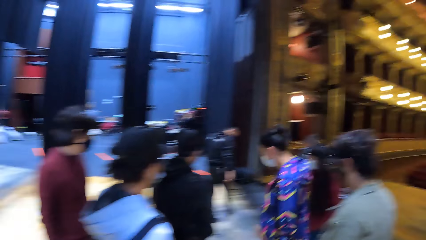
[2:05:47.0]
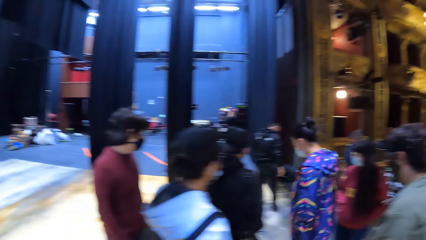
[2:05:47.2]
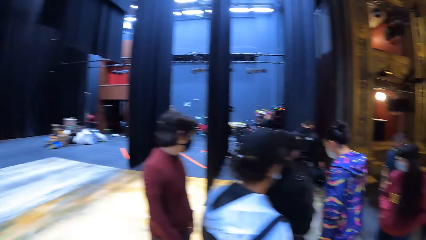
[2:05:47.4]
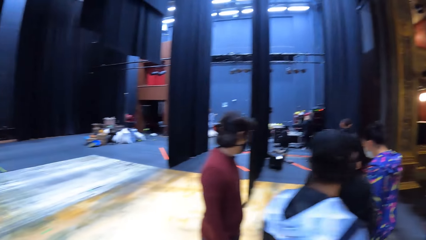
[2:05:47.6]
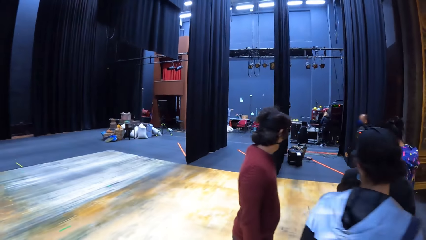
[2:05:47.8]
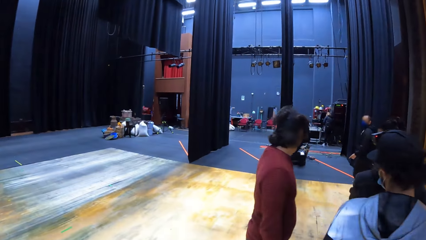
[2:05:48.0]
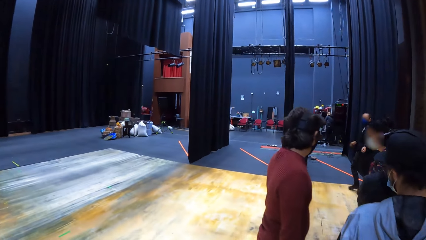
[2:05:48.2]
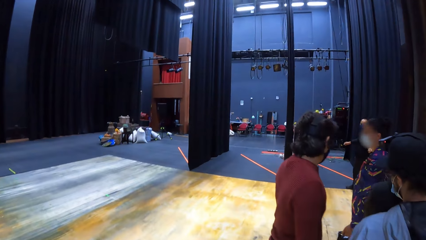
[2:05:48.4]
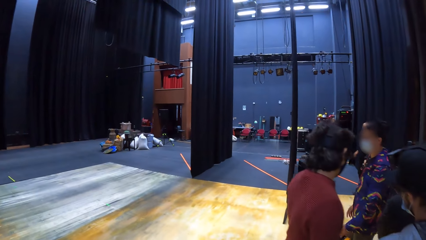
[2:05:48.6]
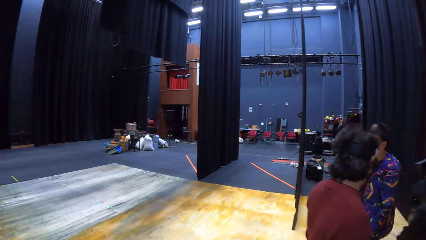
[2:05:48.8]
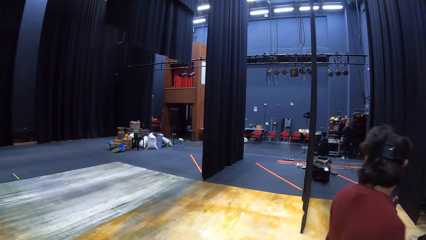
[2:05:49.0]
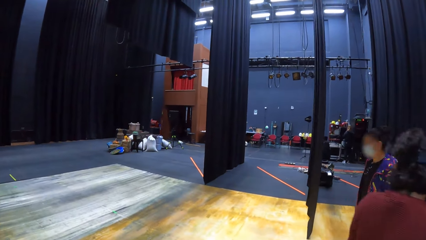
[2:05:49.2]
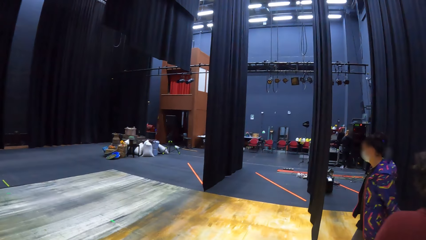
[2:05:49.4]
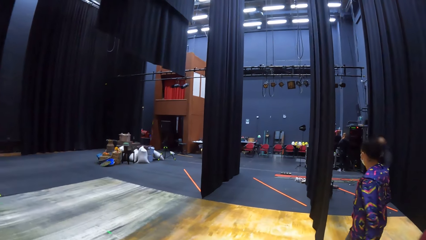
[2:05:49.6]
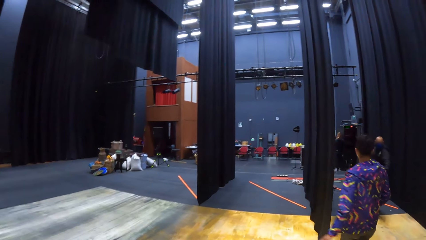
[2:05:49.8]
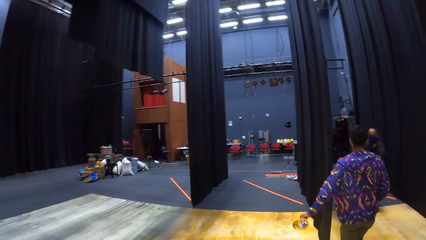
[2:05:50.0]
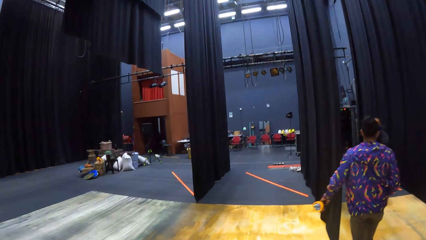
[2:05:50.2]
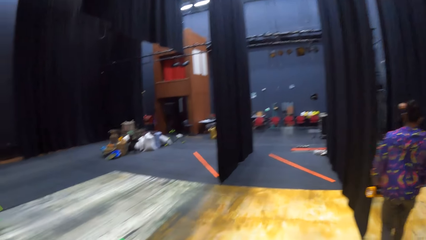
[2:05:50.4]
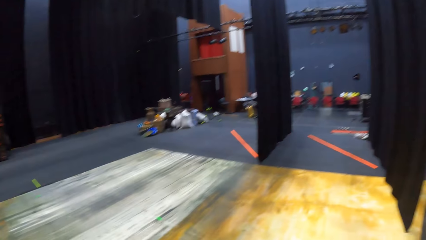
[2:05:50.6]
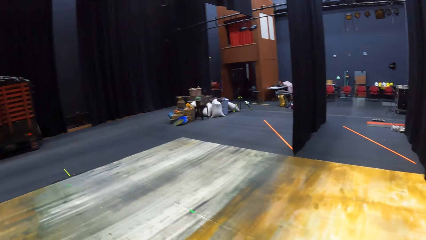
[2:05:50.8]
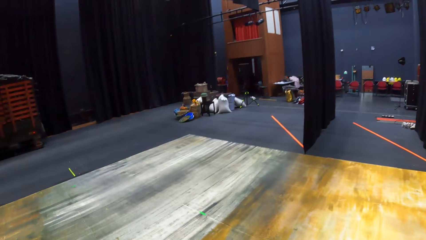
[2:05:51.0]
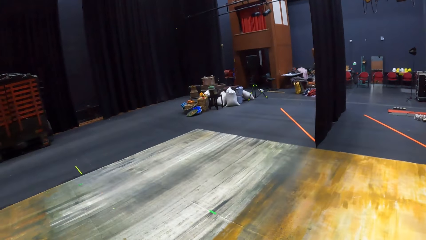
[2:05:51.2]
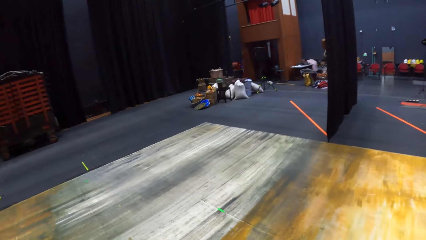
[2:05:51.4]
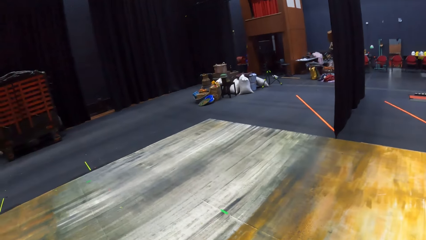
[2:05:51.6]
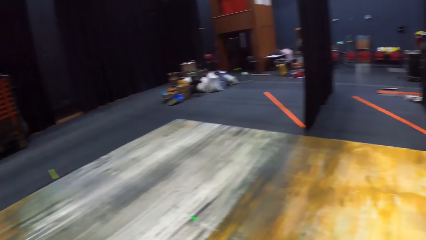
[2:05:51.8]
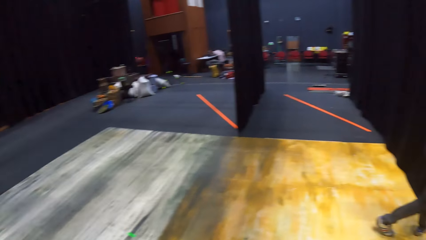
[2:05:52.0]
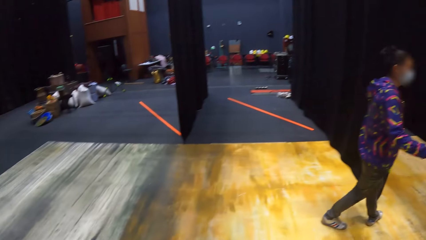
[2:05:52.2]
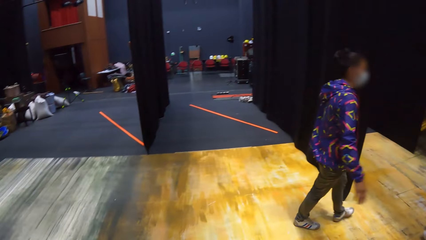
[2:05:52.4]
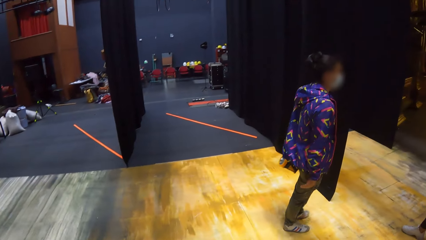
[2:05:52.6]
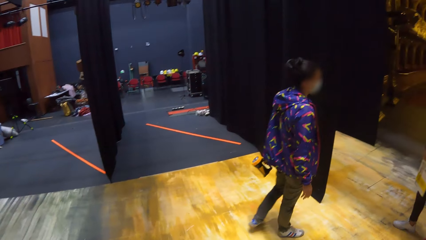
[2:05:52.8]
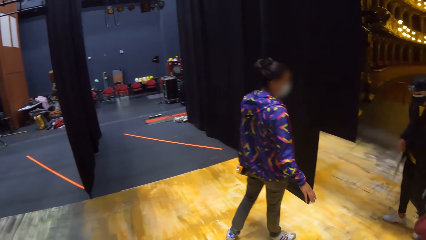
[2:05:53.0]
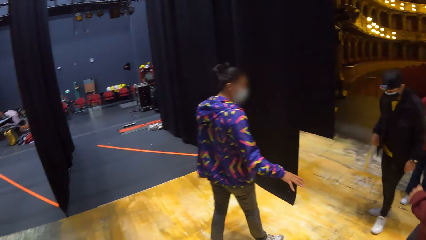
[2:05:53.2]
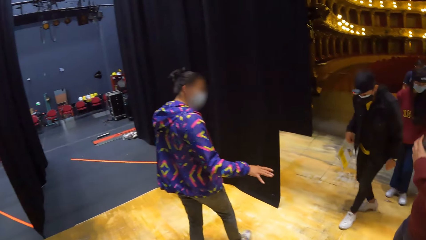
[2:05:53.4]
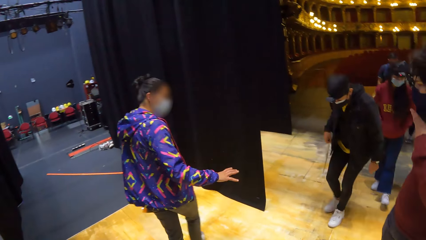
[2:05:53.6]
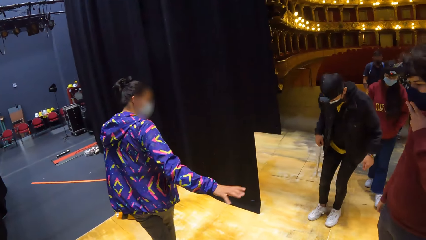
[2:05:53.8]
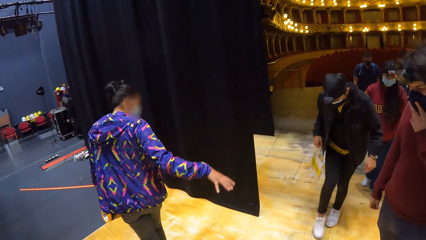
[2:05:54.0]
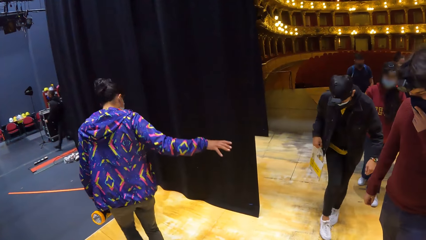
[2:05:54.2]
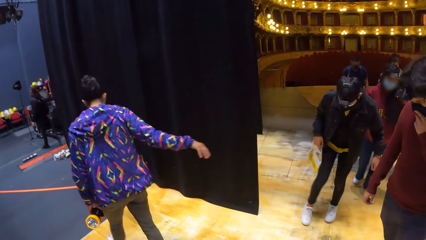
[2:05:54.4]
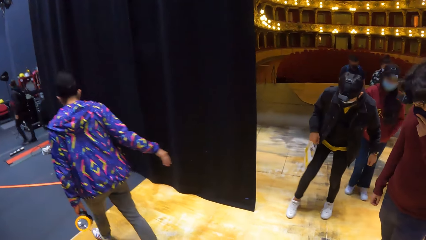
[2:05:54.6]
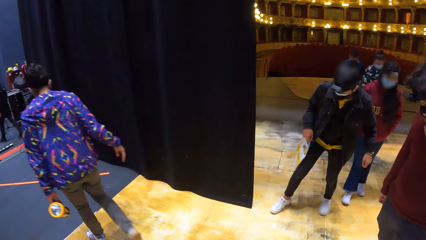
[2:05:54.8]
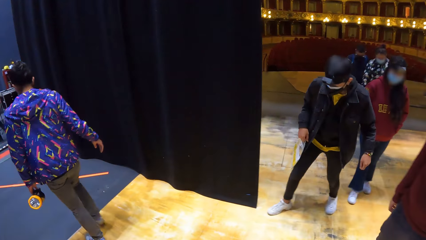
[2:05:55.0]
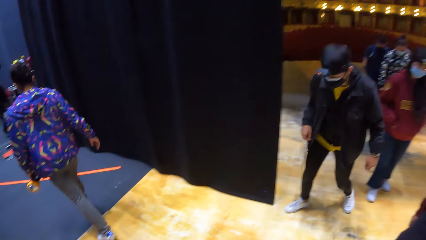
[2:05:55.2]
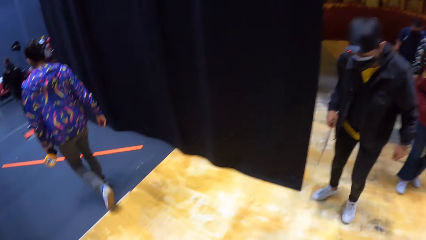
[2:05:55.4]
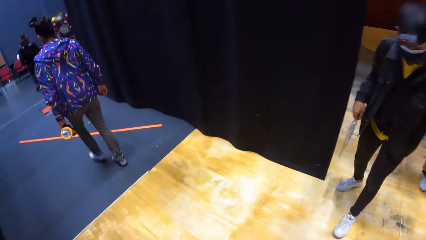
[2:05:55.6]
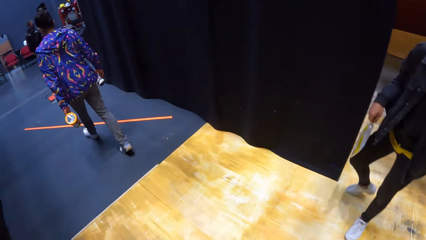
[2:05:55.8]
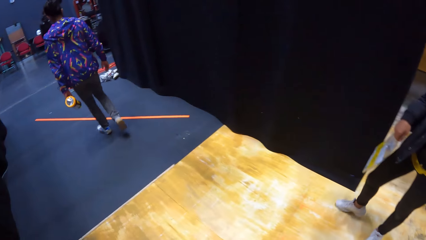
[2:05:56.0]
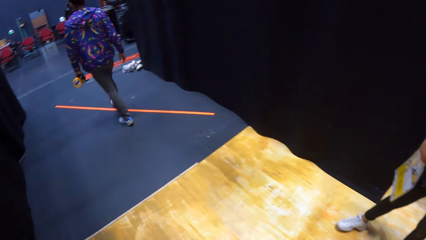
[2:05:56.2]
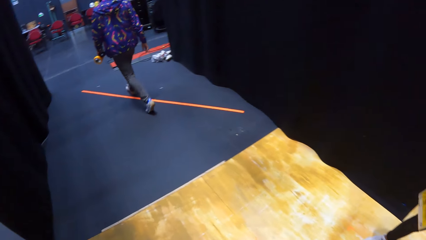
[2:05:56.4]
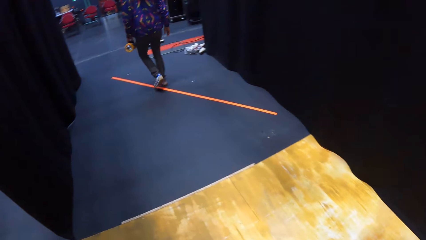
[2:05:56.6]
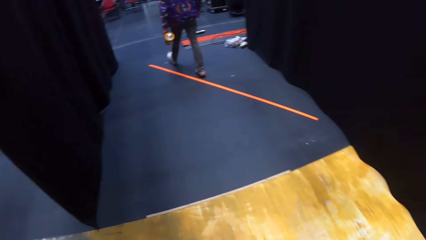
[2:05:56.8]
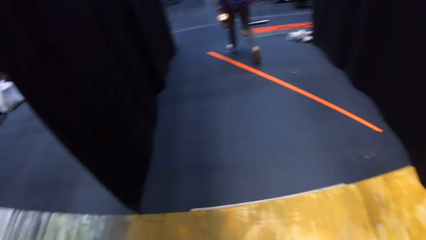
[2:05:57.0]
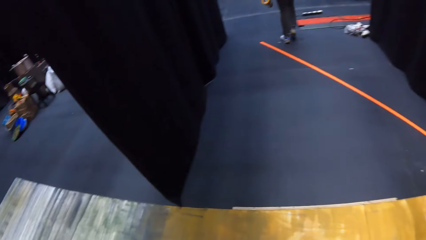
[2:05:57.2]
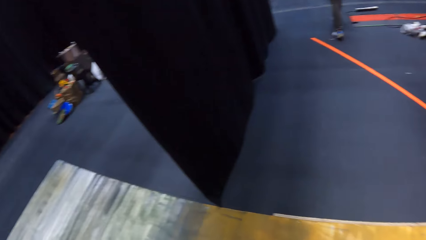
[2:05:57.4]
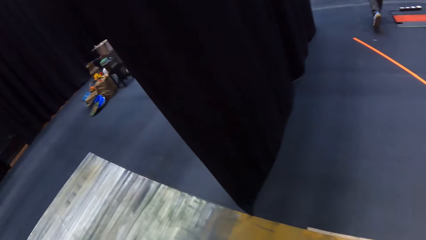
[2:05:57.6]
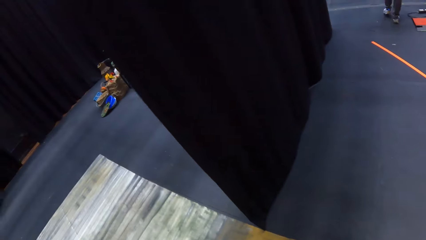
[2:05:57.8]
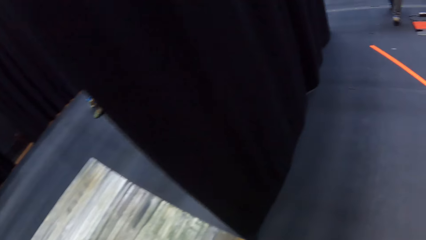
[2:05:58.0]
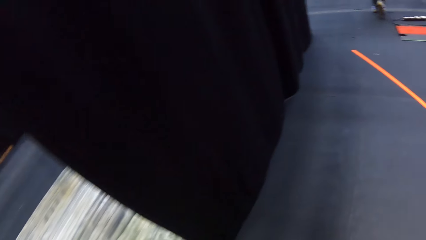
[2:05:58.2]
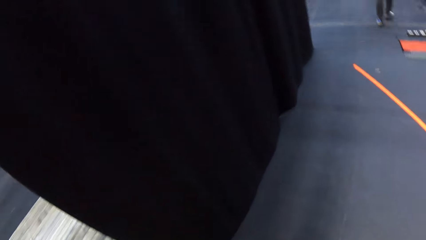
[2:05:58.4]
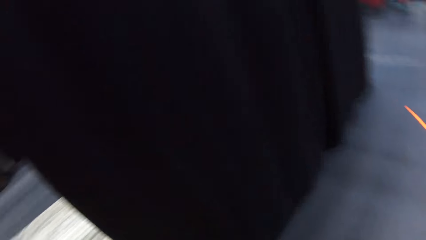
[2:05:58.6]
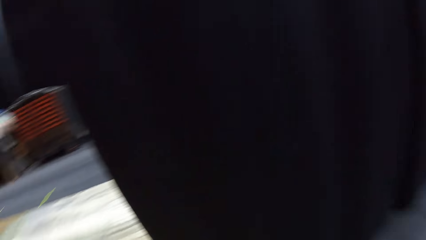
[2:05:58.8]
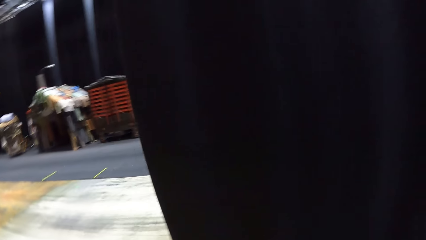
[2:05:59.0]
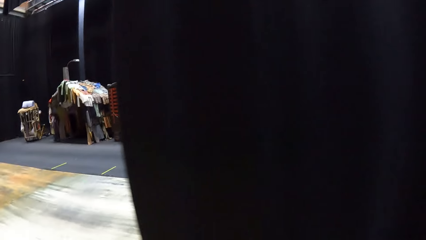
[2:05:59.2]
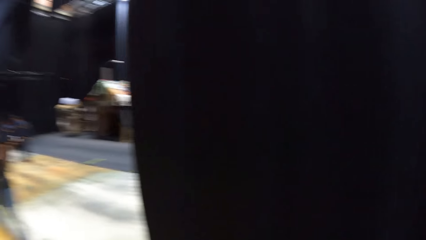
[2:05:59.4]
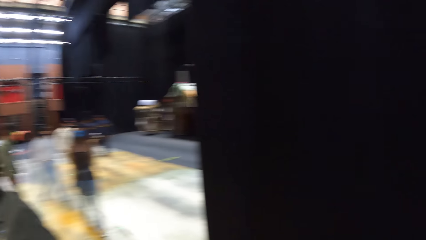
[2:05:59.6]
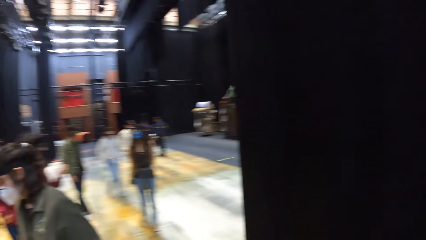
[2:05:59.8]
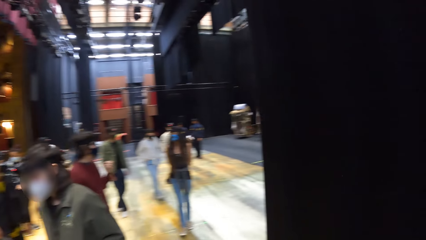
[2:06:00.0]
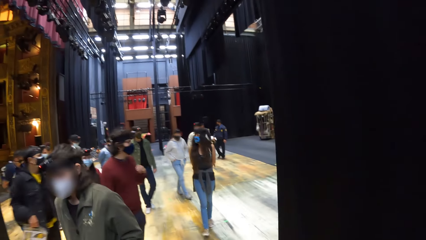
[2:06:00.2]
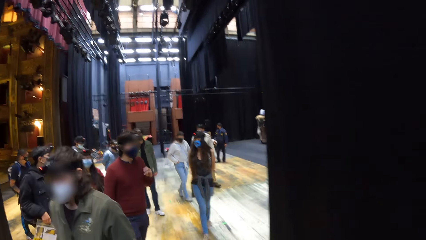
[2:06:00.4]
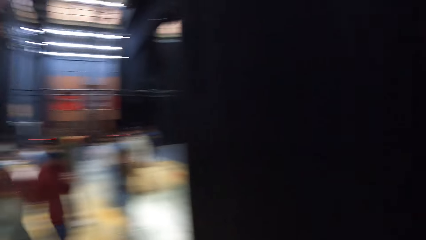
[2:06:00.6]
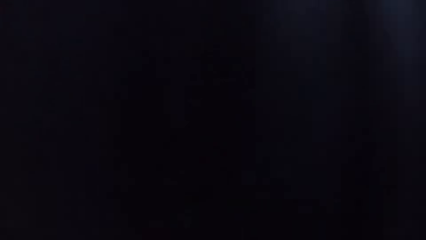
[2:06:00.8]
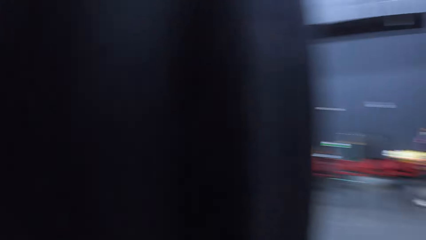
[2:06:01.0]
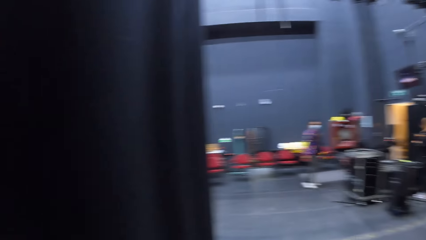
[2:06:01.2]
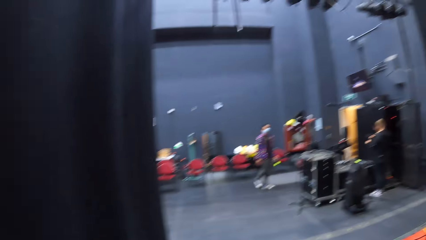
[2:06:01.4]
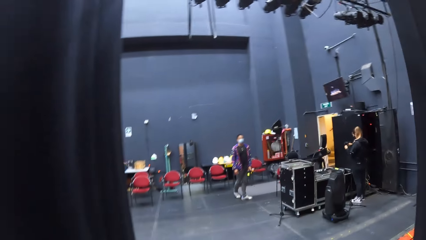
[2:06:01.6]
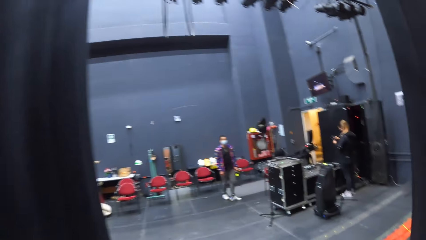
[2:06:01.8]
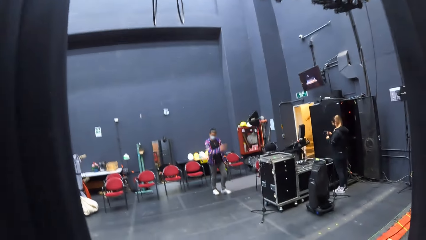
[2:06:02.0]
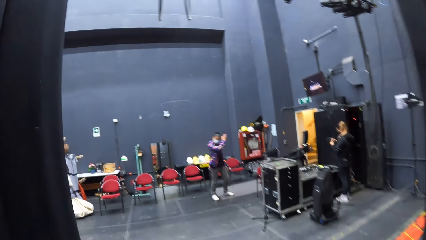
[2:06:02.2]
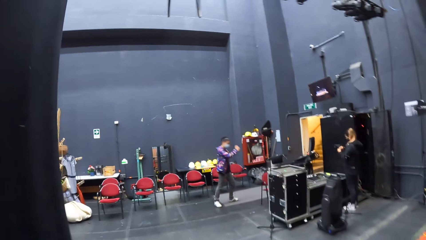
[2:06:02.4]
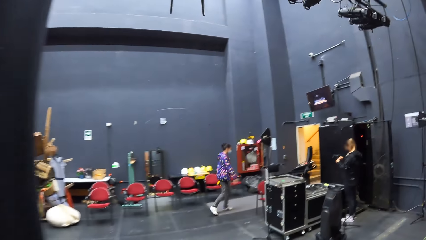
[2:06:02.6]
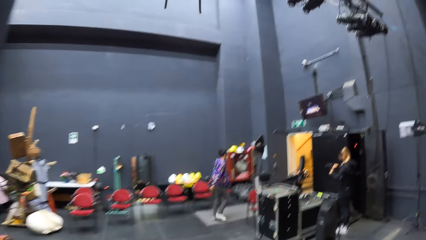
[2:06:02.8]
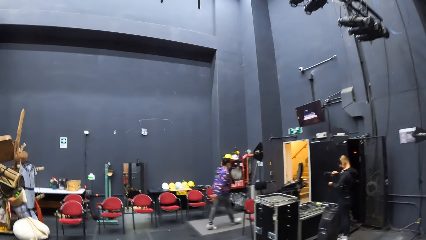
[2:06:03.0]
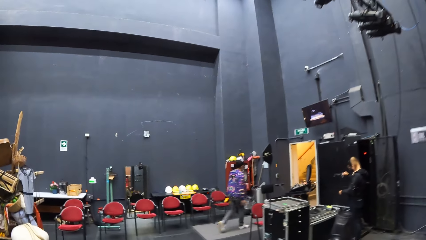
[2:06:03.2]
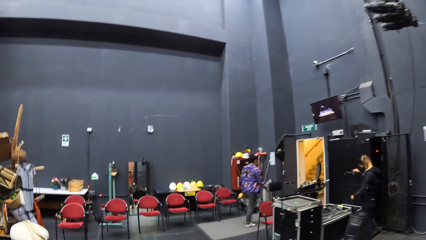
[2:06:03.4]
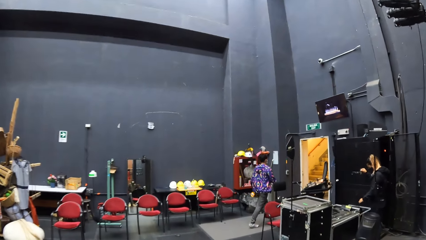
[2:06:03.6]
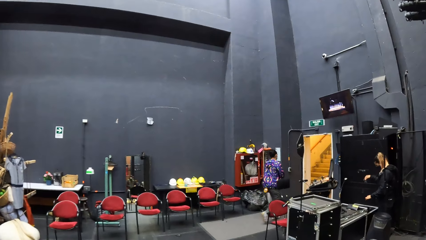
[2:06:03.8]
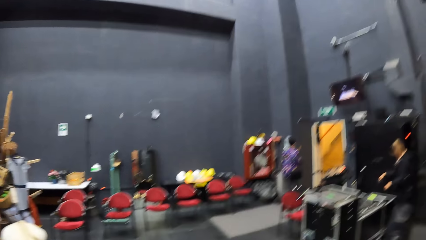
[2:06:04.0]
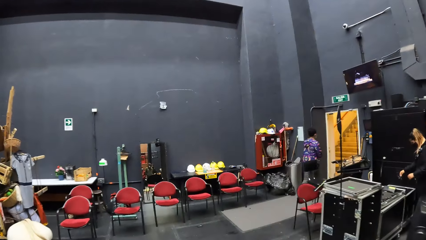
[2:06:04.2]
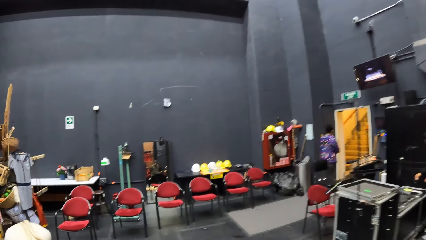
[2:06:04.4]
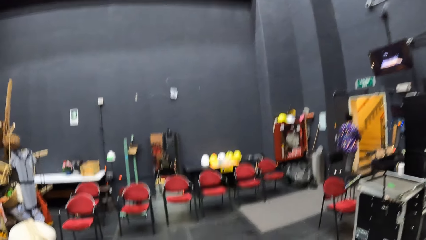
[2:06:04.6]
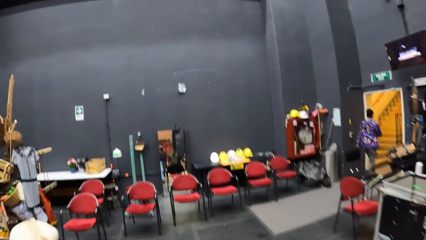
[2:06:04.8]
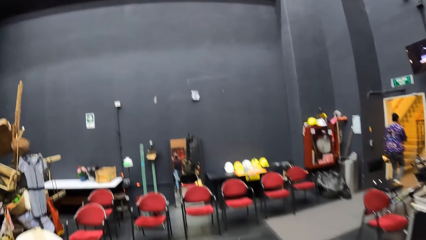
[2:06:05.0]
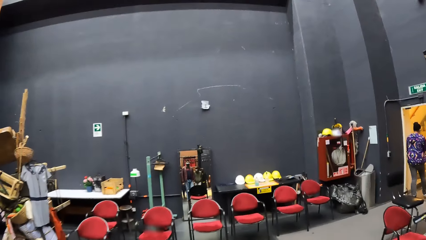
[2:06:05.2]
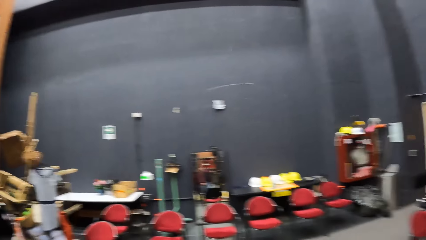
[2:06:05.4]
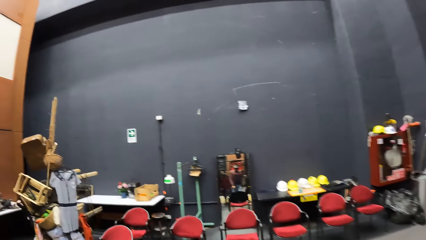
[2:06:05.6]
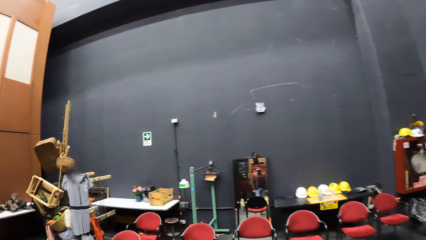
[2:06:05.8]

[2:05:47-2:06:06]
A man walks around. The camera wearer walks around. Another man converses with colleagues and walks around. The camera wearer walks in the building. They look around. They walk around.
